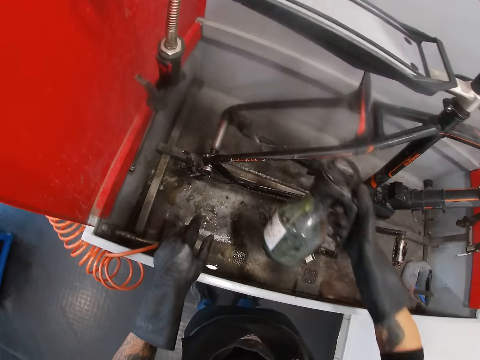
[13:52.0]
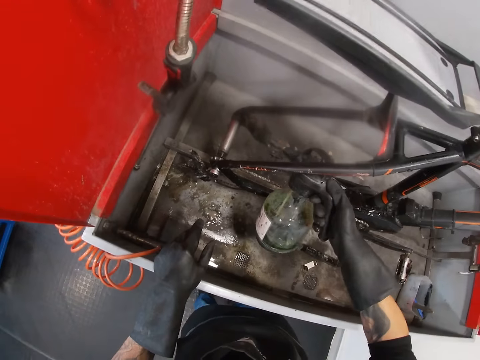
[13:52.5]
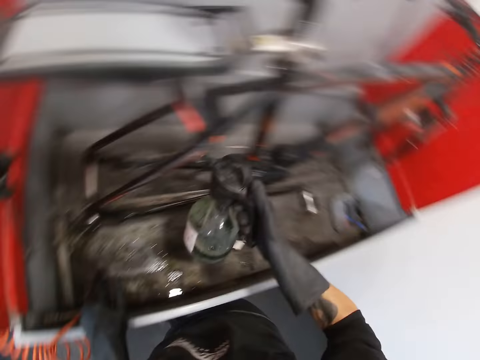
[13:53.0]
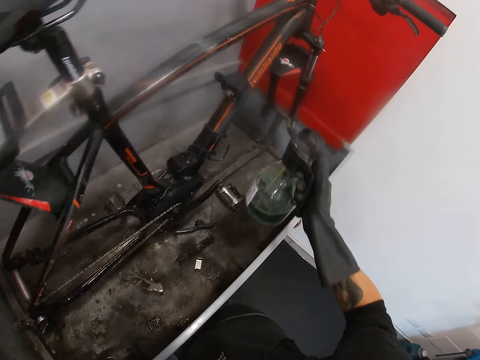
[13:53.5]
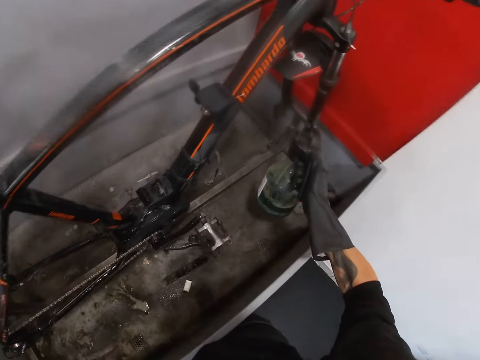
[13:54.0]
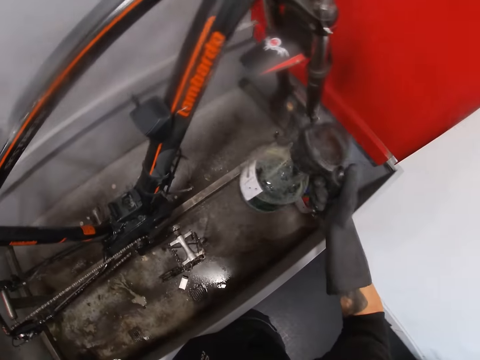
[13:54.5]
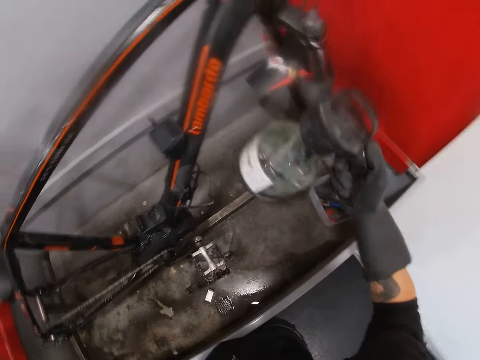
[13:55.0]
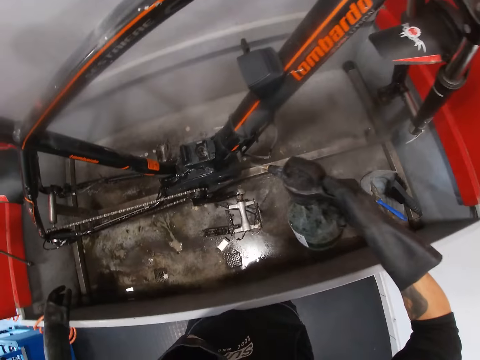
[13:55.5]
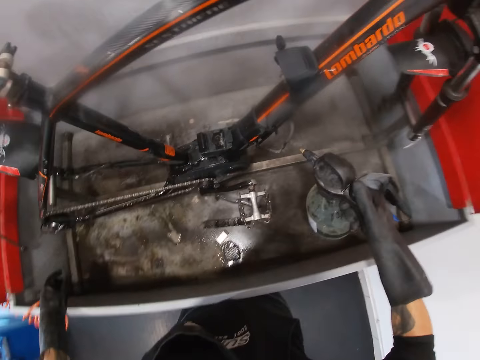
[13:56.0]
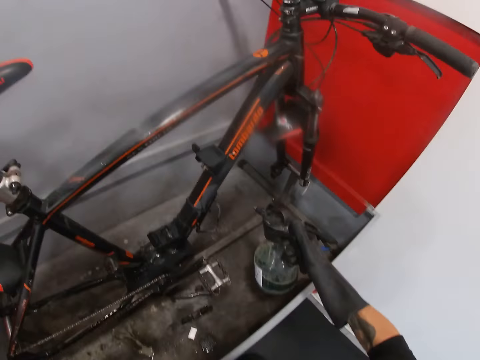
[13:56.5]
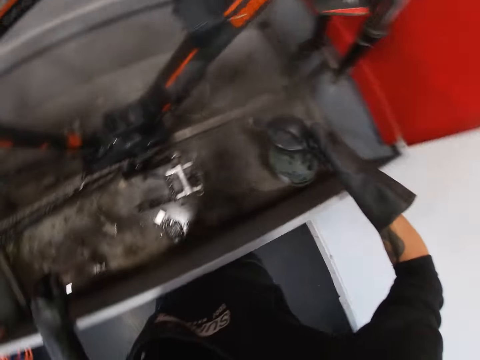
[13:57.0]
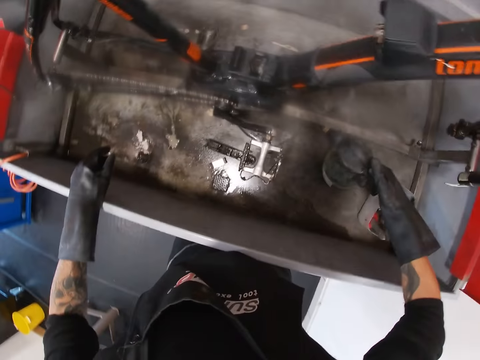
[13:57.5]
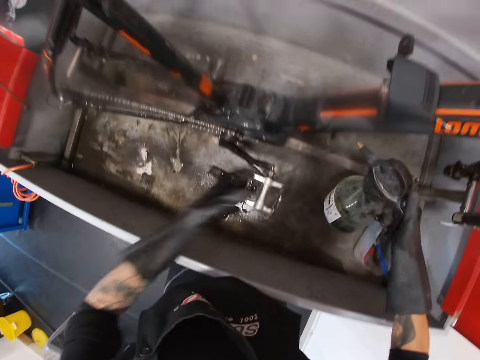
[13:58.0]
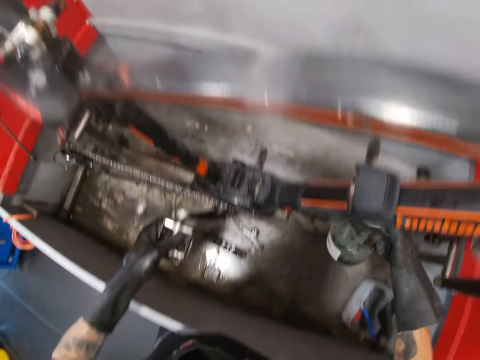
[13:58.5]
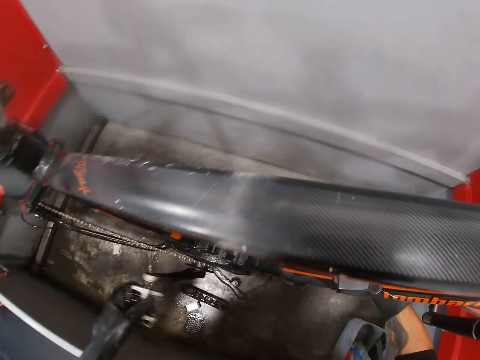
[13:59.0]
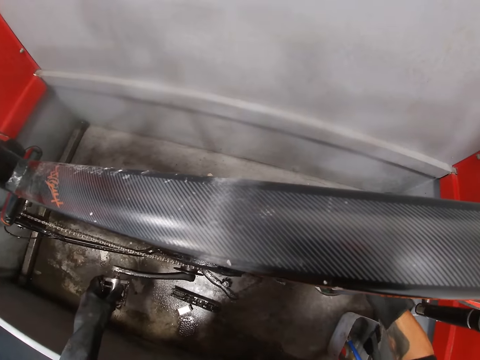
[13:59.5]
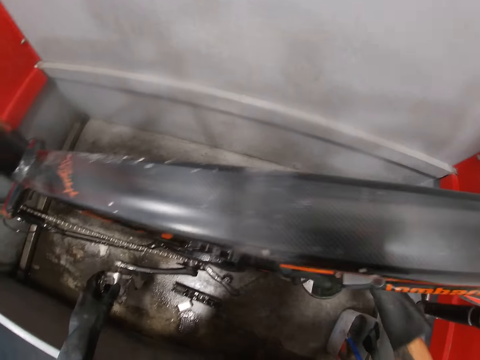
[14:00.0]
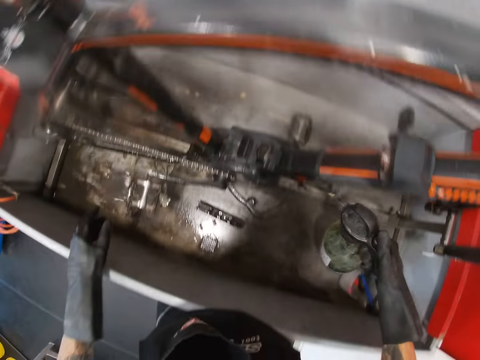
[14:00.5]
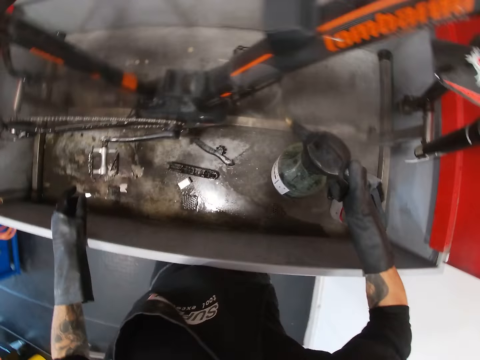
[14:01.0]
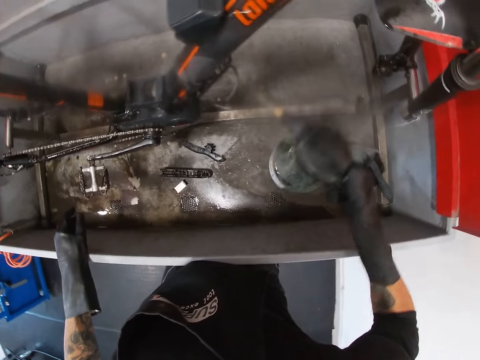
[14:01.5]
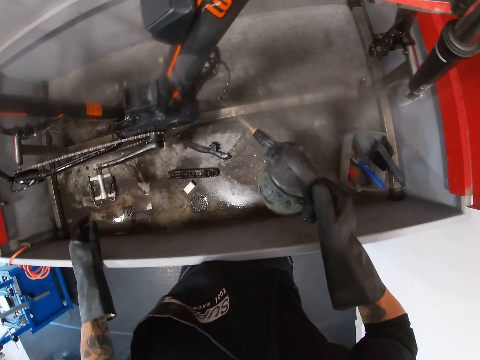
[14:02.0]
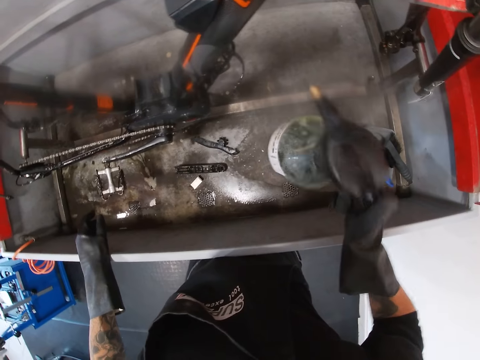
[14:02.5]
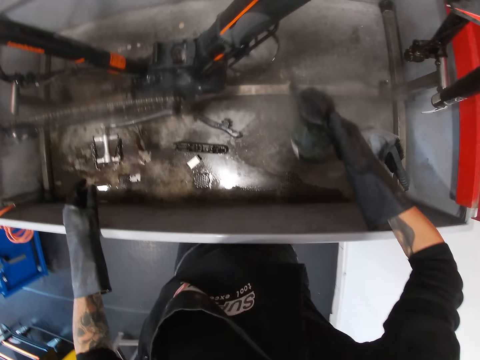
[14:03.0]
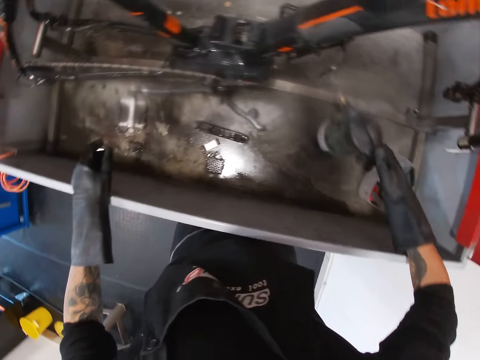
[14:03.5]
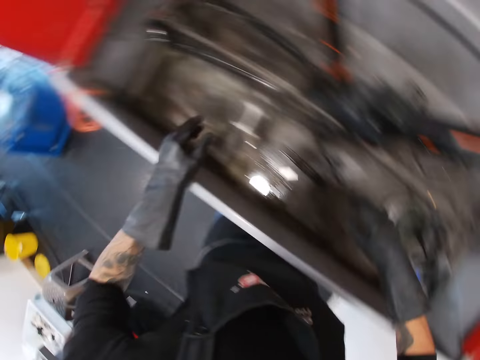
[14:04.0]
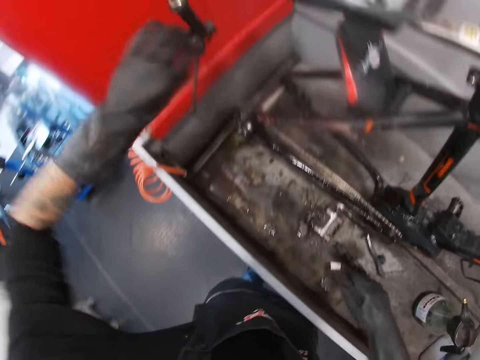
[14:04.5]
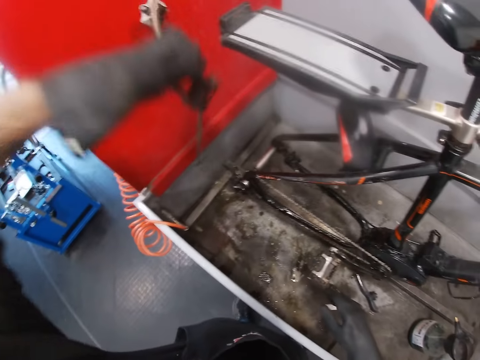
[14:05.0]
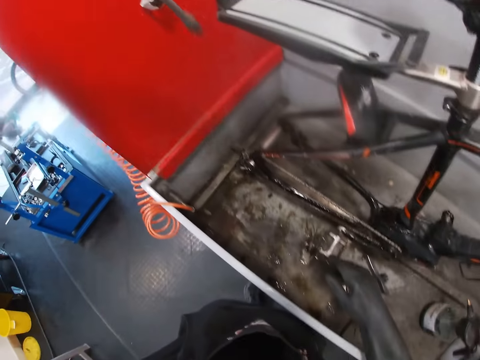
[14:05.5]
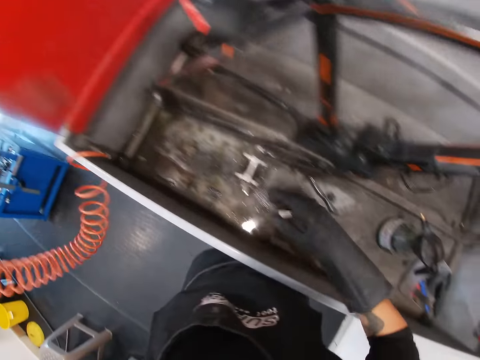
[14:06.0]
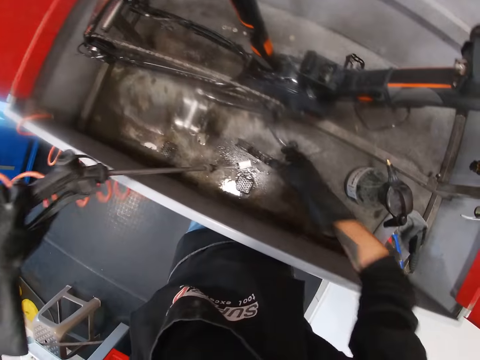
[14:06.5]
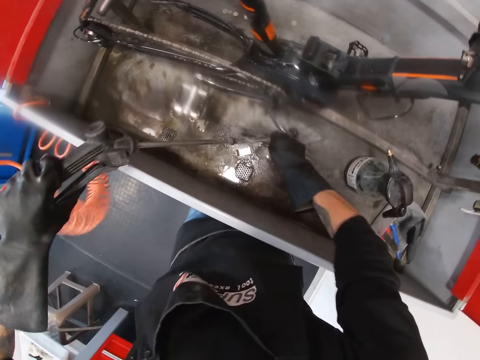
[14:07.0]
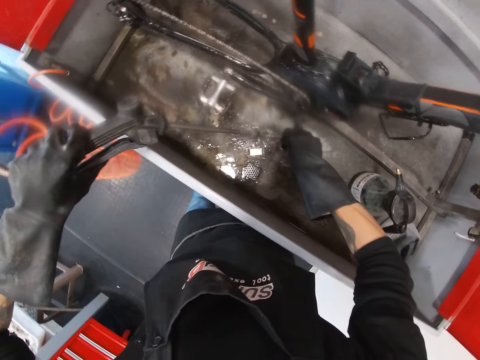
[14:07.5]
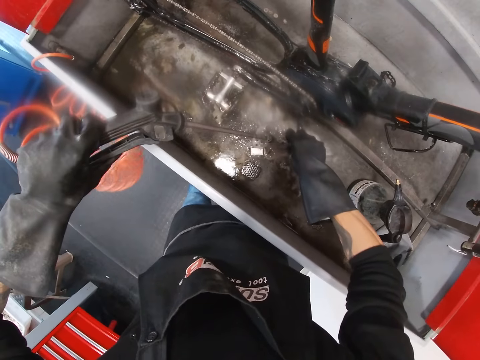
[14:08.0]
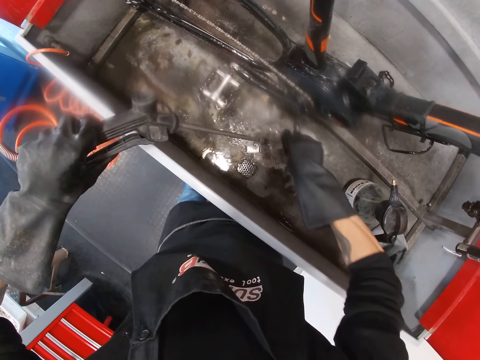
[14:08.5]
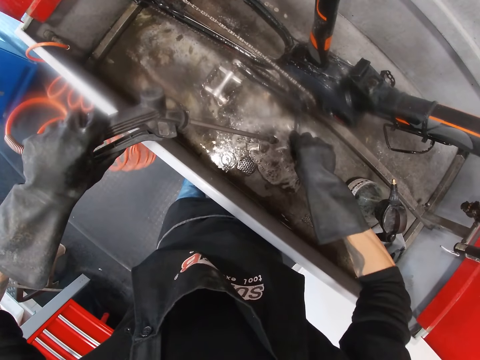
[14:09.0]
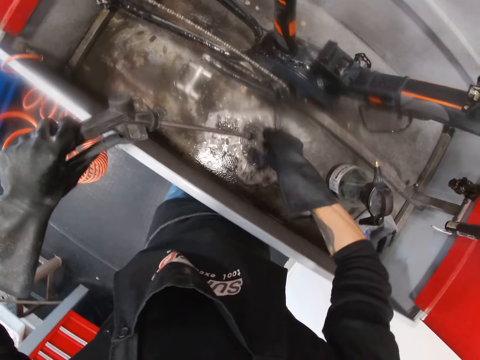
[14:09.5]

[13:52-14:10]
The camera wearer turns to the side. He sprays soap on the bicycle. He turns to the side. He sprays soap on the bicycle. He places the pressure sprayer in the workshop wash basin with his right hand. He turns to the side. He picks a spray nozzle with his left hand from a compartment of the workshop wash basin. He holds a pressure pipe. He cleans the wrench with the spray nozzle. He pours water on a tube.

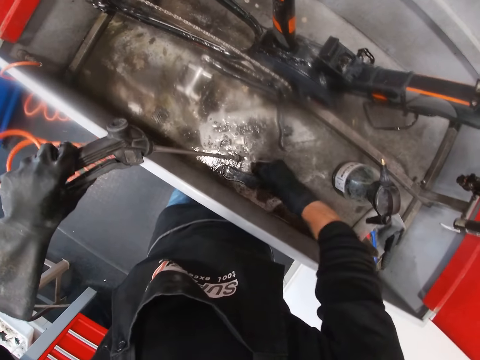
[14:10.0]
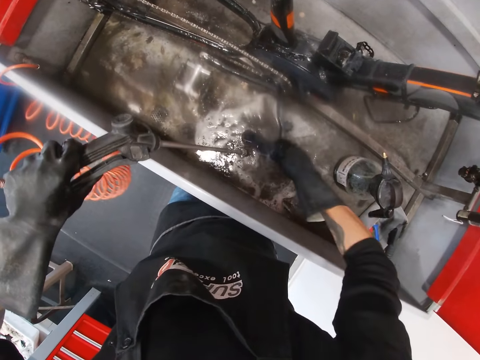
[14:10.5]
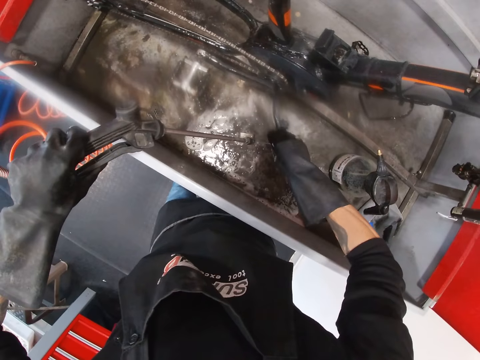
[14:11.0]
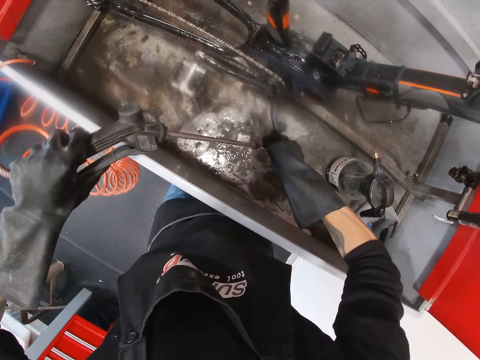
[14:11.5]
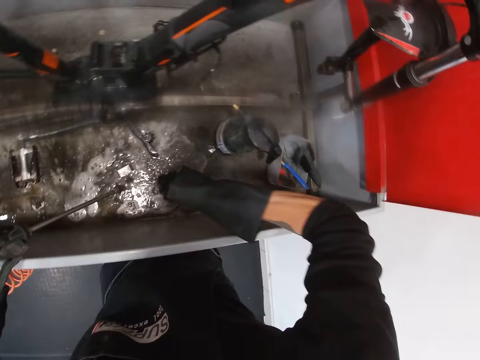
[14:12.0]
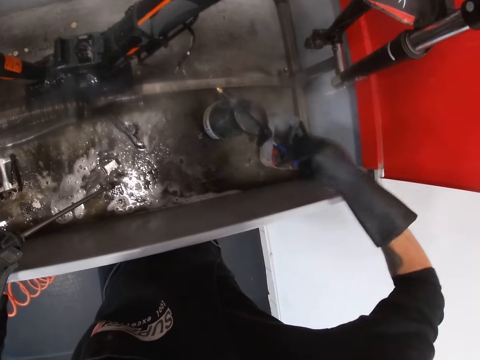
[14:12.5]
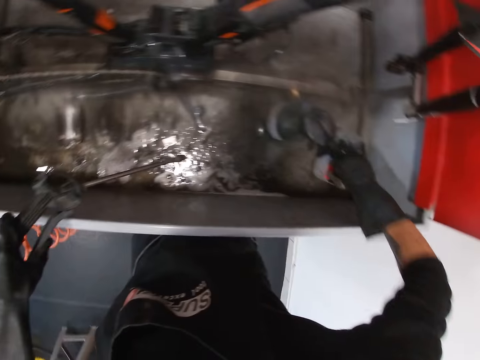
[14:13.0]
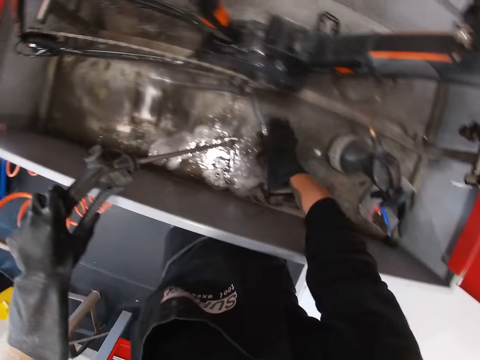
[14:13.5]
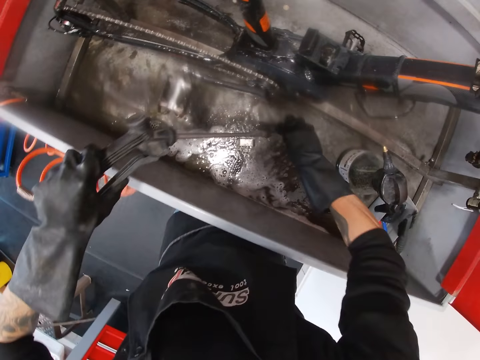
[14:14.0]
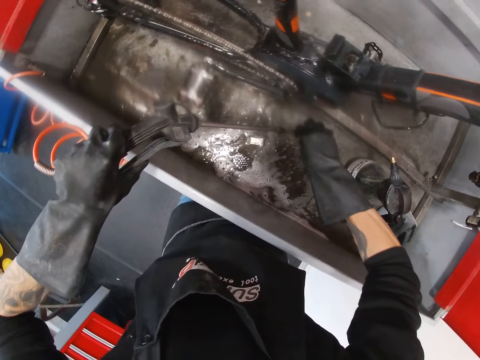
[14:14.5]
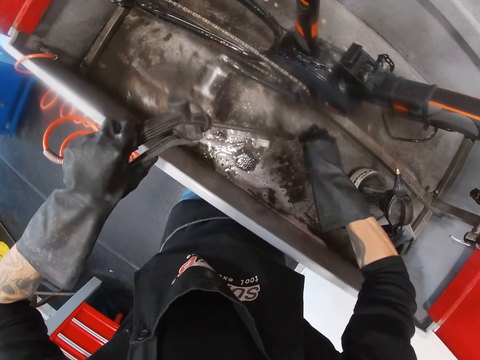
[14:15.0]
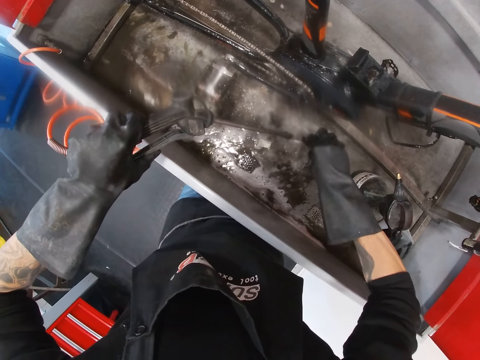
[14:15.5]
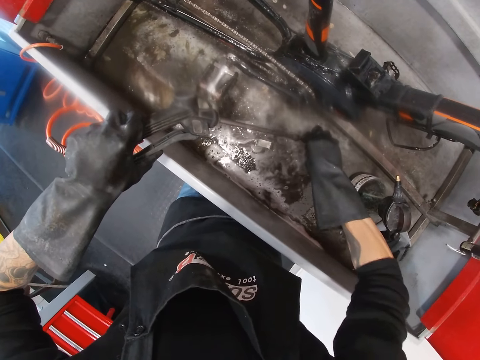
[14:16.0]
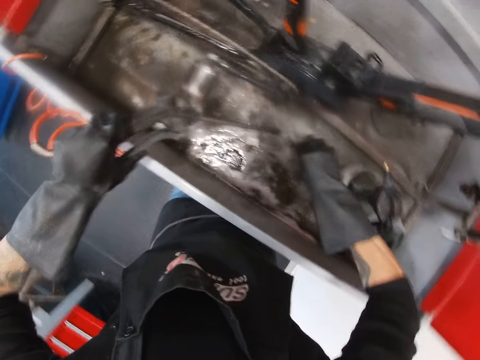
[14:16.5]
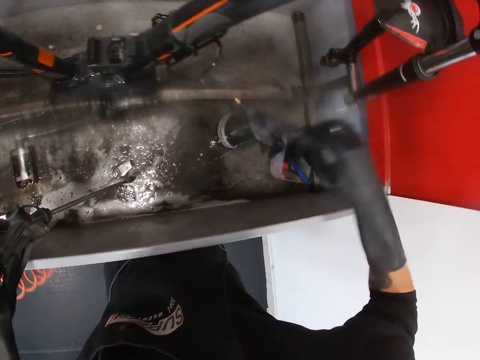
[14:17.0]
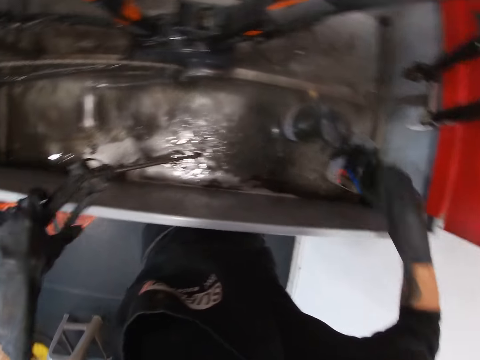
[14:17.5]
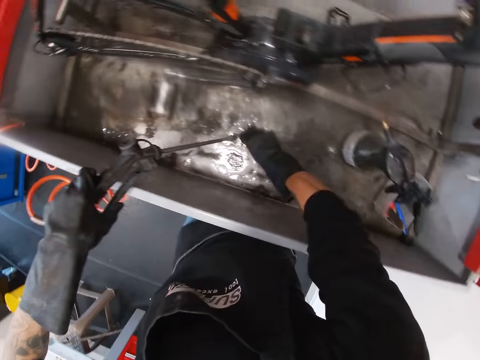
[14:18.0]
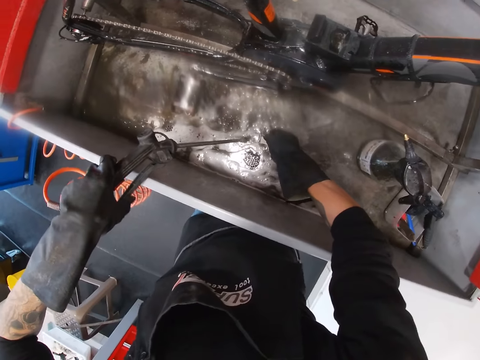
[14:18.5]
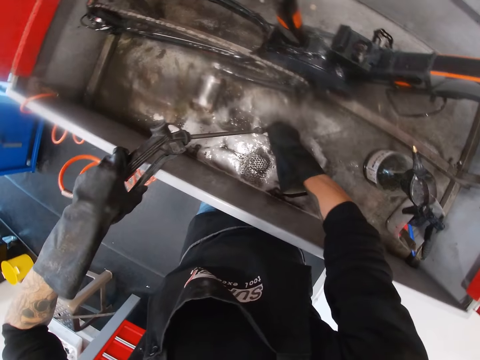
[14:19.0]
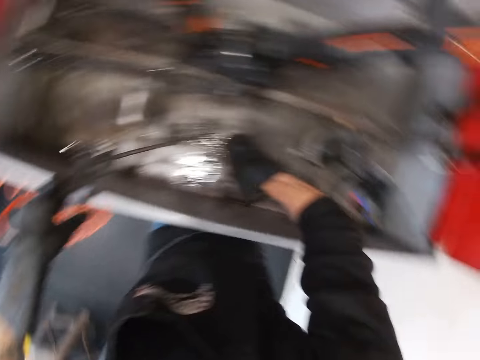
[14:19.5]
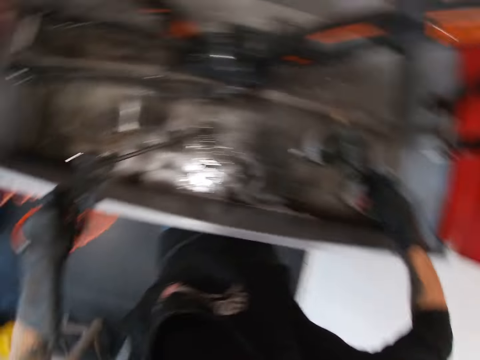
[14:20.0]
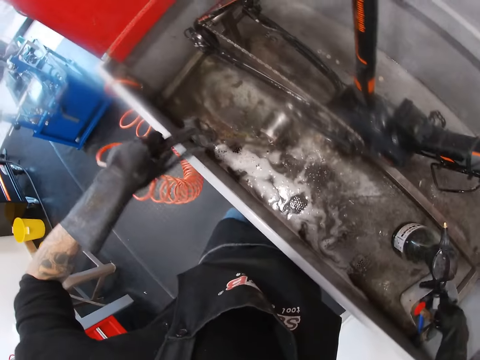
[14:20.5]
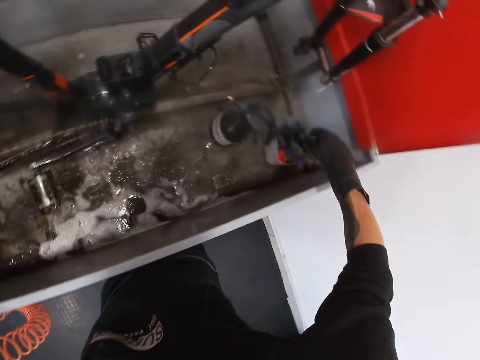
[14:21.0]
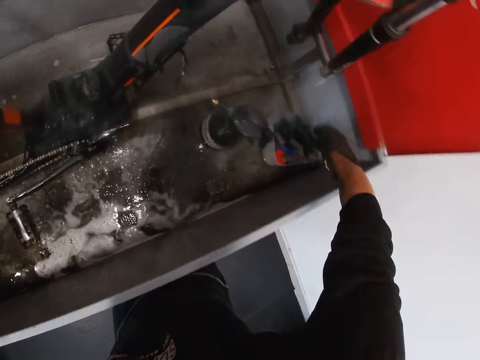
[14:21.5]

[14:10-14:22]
The camera wearer turns to the side. They place the wrench in the right side of the workshop wash basin. They pour water on a tube. They clean the wrench with the spray nozzle. They pour water on the tube again. They place the wrench in the right side of the workshop wash basin. They clean the wrench with the spray nozzle. They turn to the side. They place the wrench in the right side of the workshop wash basin.
